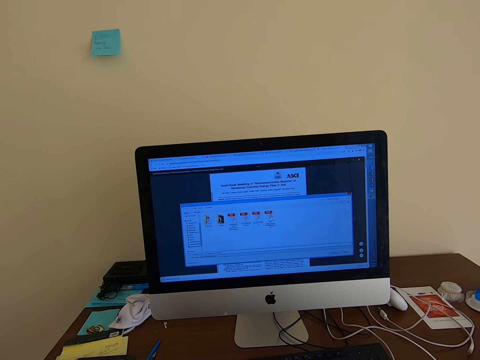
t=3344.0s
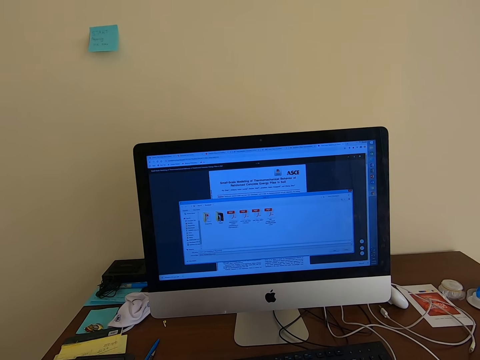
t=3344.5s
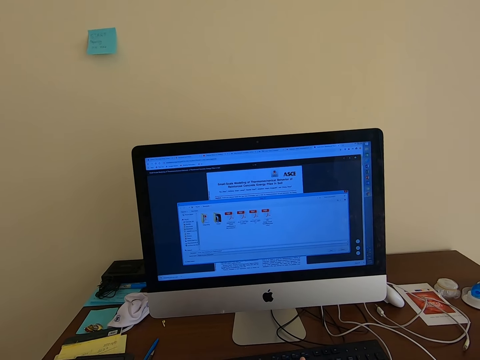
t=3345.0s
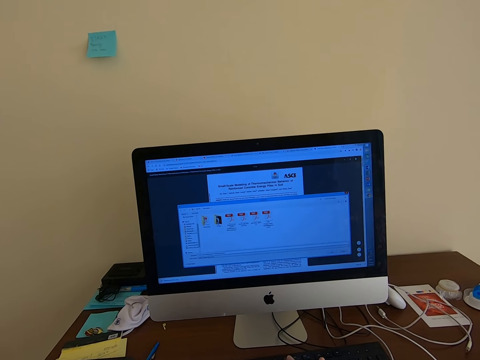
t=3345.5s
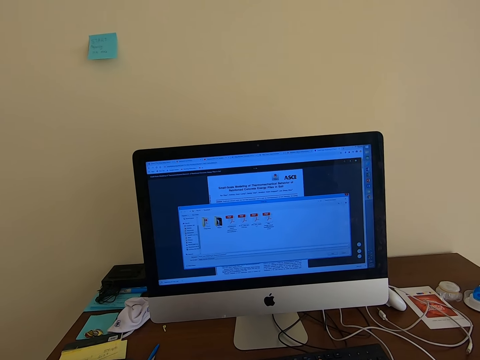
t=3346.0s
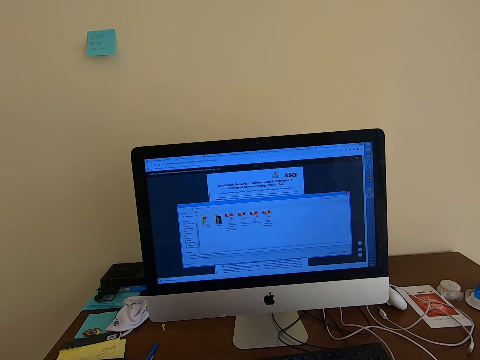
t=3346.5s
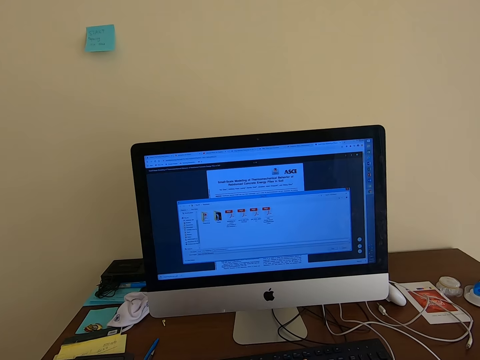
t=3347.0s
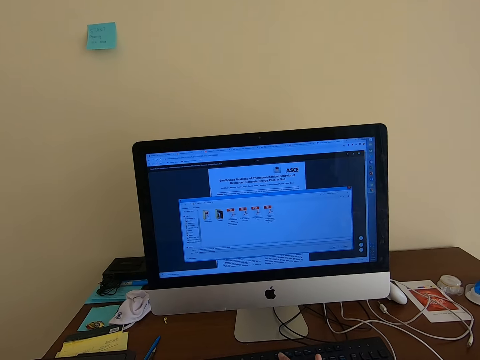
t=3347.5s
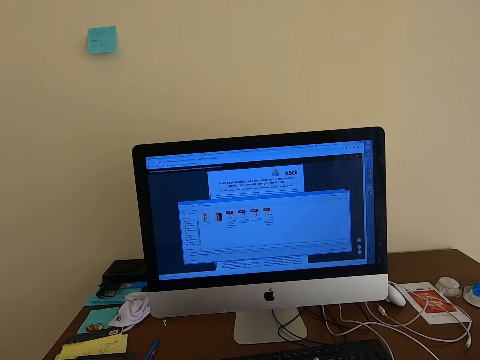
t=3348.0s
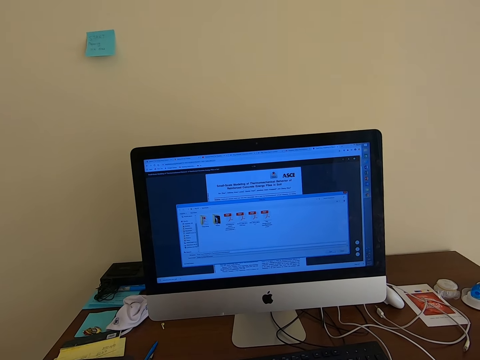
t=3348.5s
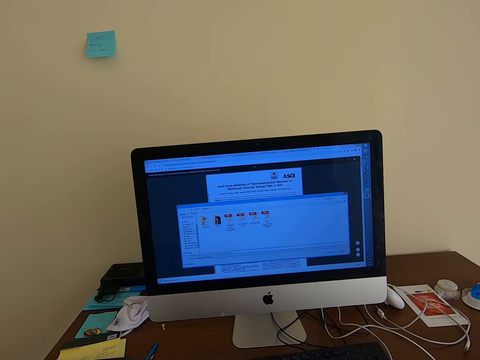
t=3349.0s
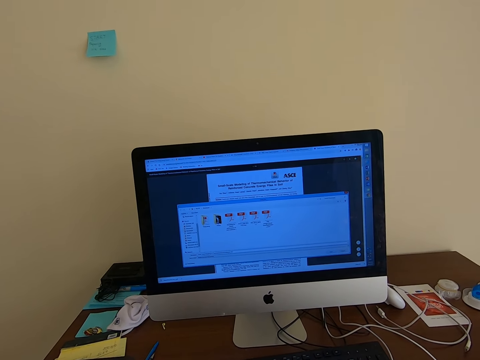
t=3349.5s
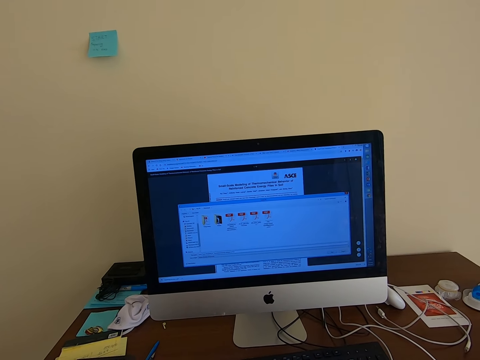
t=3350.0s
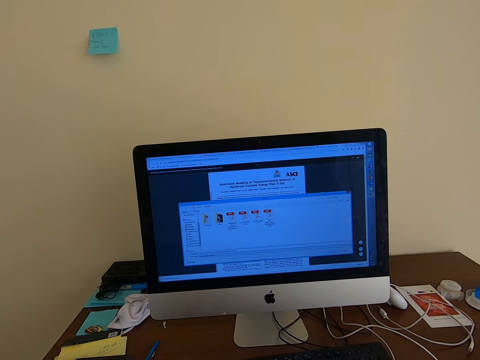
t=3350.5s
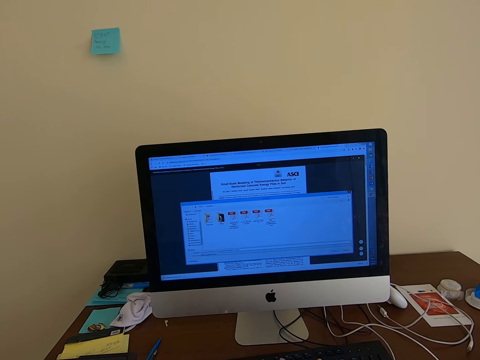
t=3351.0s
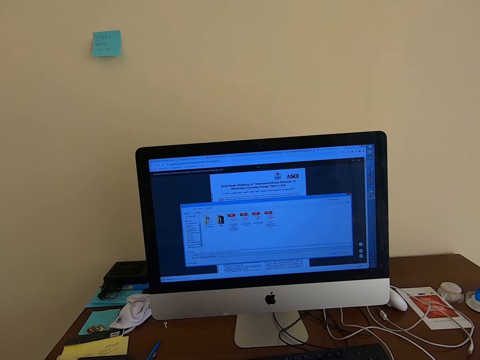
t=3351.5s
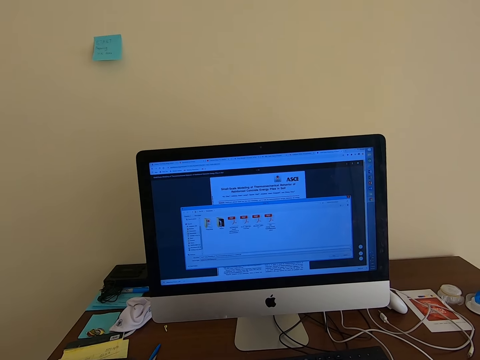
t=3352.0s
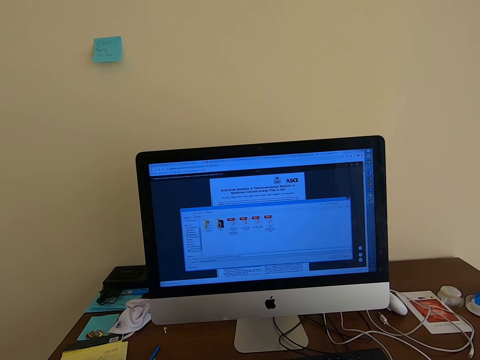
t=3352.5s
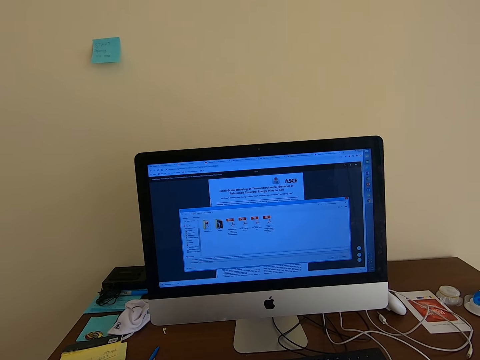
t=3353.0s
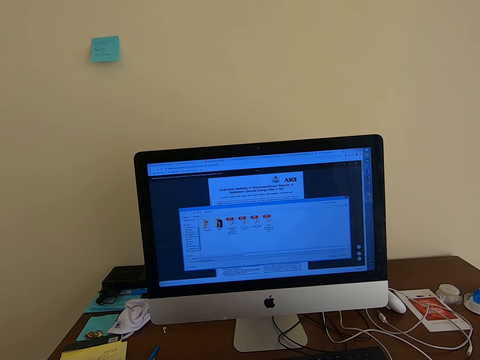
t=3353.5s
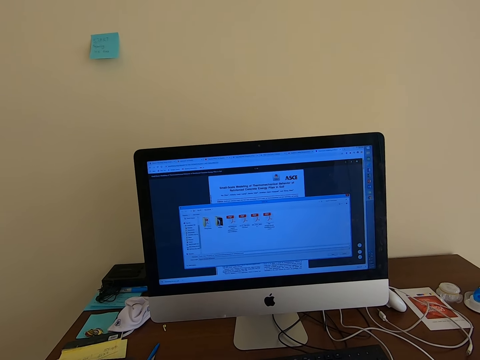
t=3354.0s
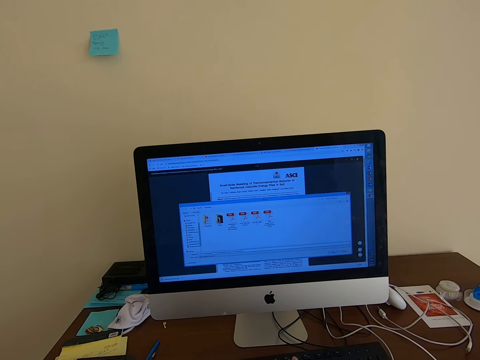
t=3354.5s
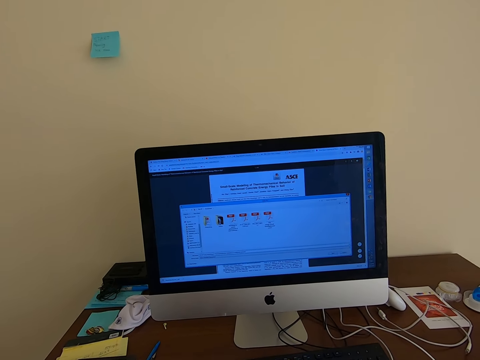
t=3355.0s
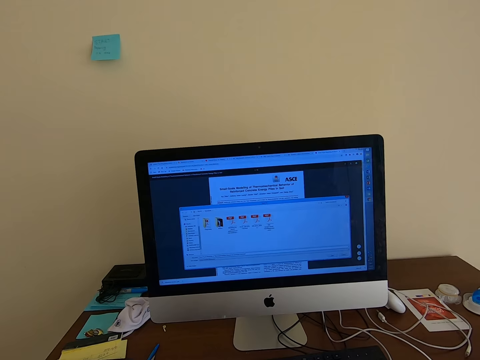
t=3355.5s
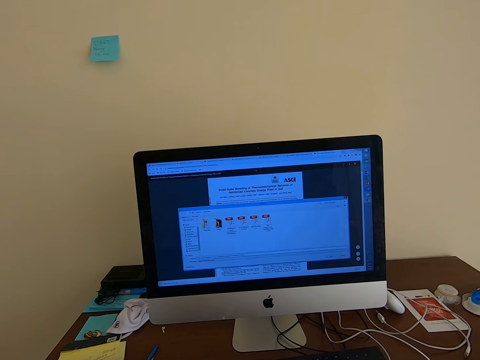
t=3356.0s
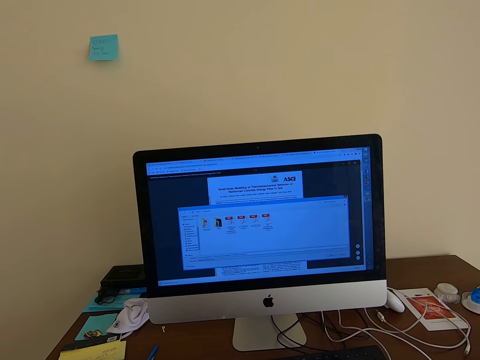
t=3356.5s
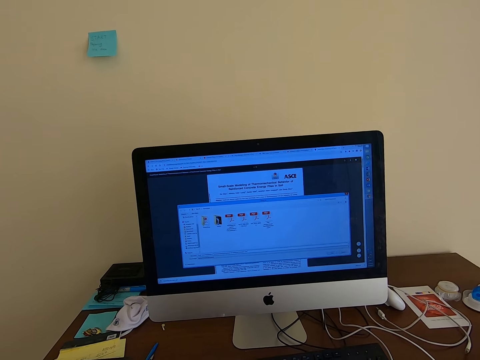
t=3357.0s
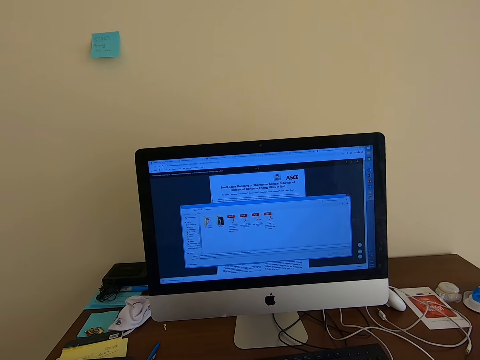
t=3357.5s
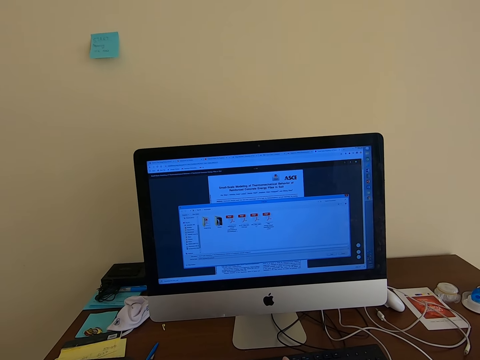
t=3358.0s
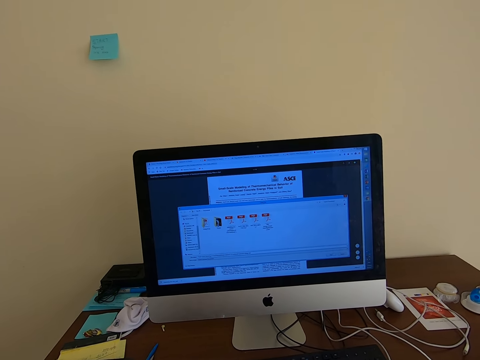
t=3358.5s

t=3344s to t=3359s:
The camera wearer looks at the screen.

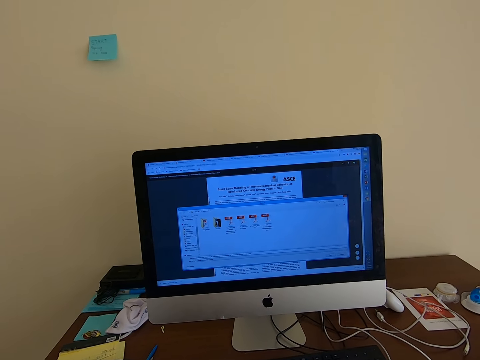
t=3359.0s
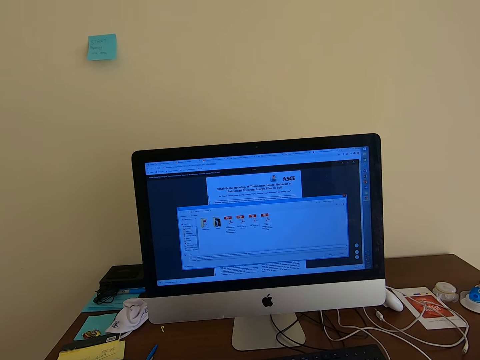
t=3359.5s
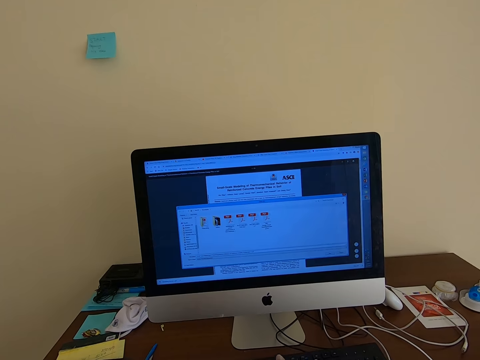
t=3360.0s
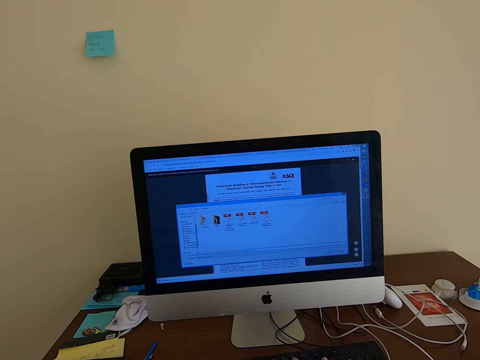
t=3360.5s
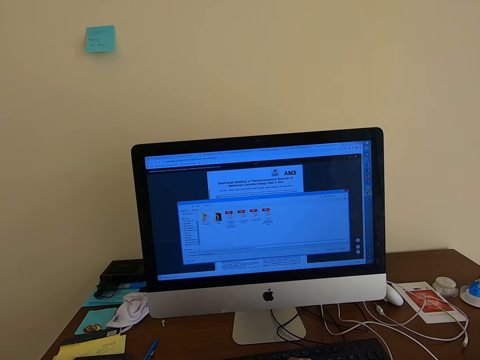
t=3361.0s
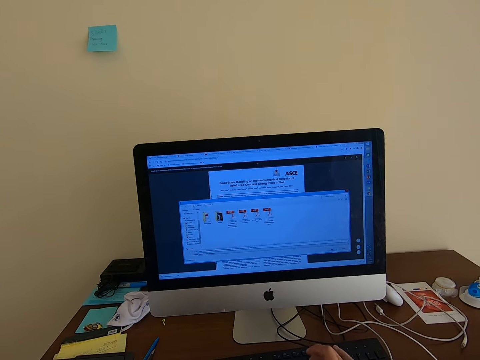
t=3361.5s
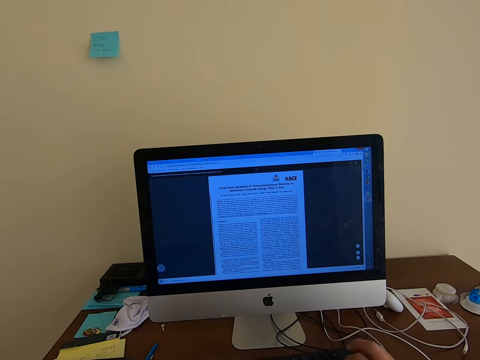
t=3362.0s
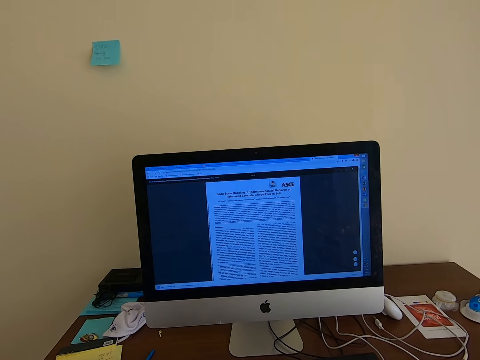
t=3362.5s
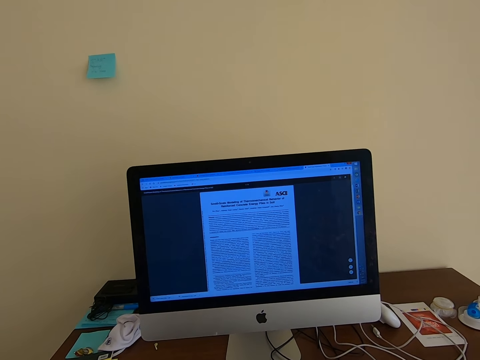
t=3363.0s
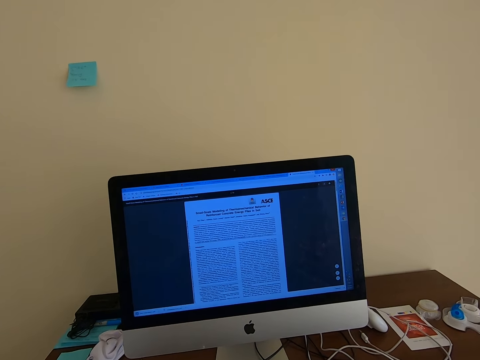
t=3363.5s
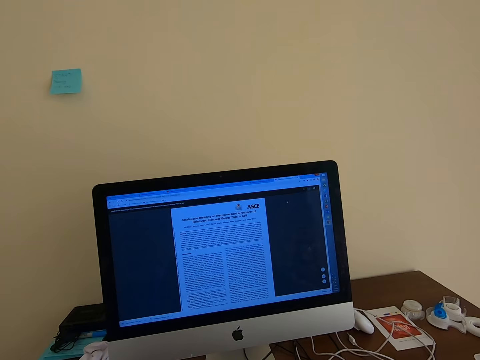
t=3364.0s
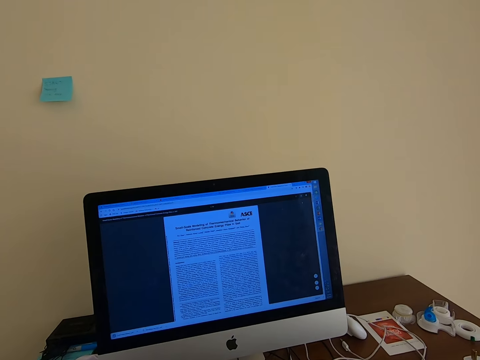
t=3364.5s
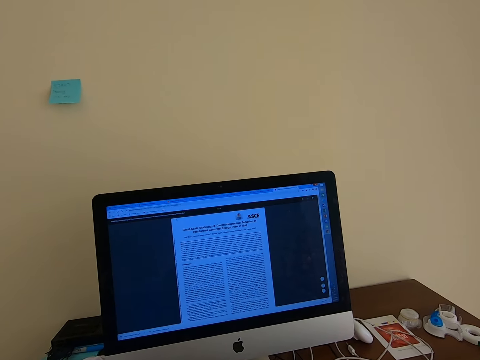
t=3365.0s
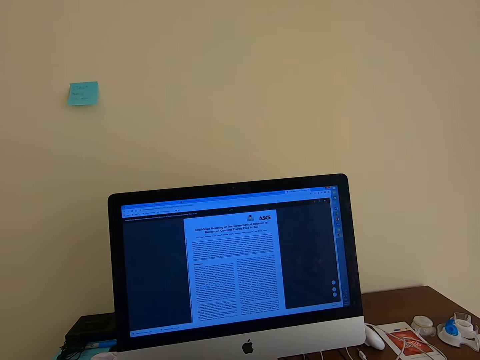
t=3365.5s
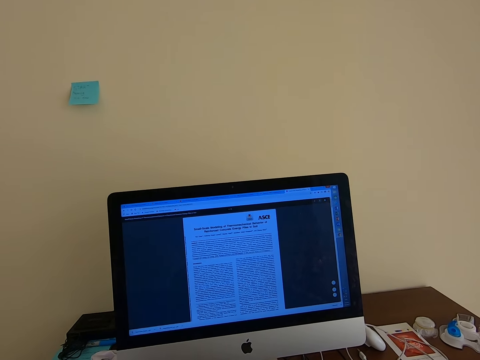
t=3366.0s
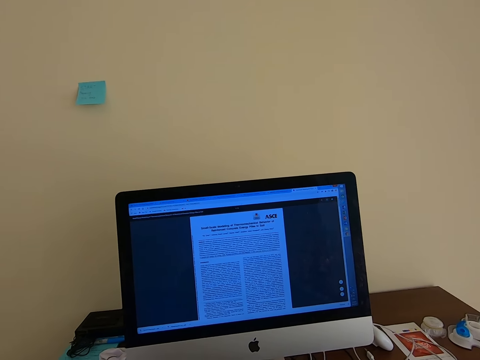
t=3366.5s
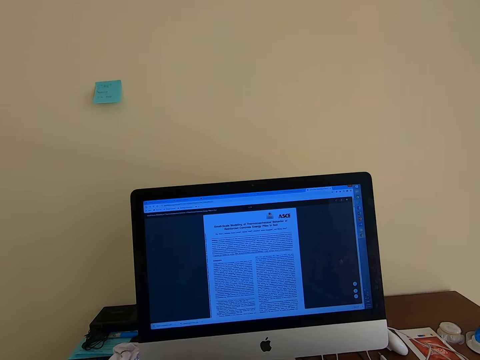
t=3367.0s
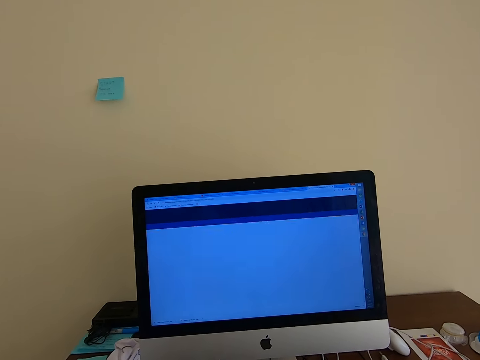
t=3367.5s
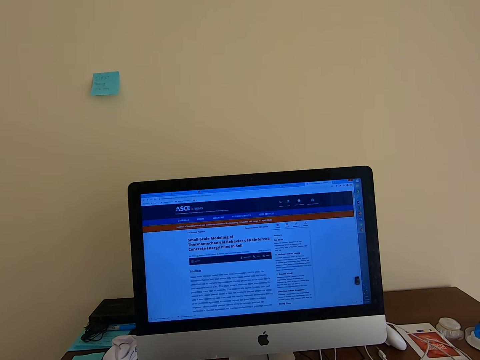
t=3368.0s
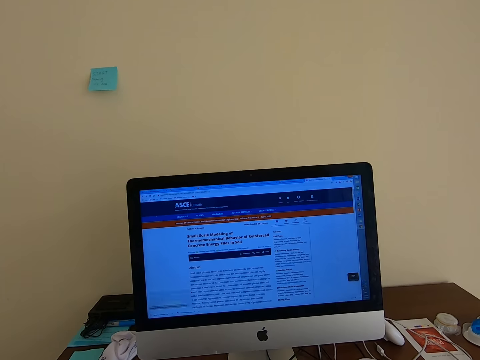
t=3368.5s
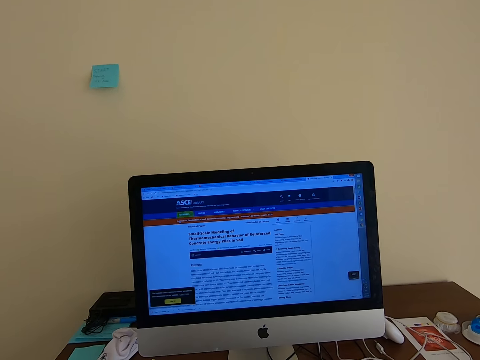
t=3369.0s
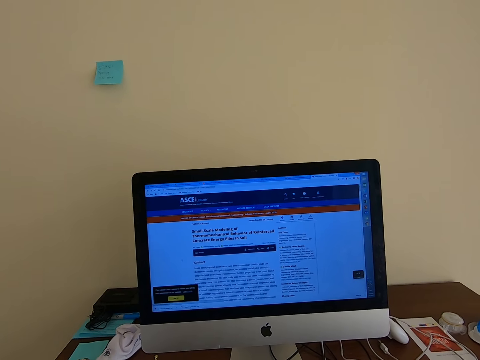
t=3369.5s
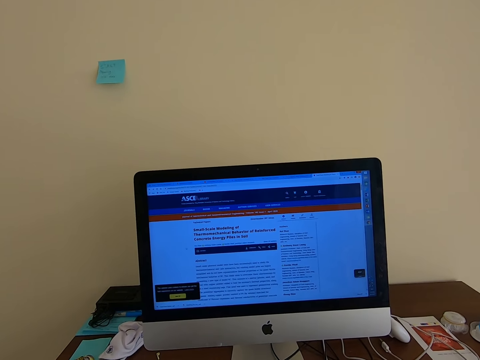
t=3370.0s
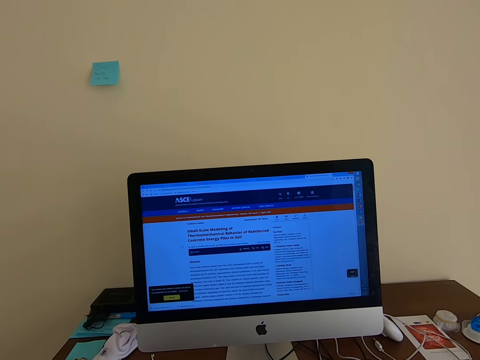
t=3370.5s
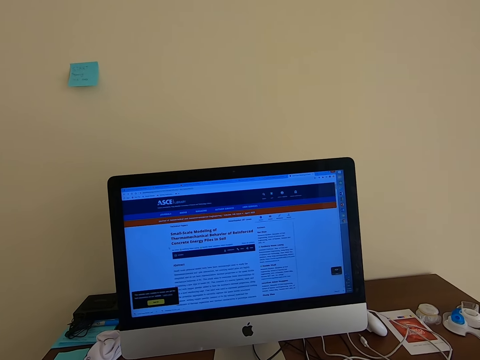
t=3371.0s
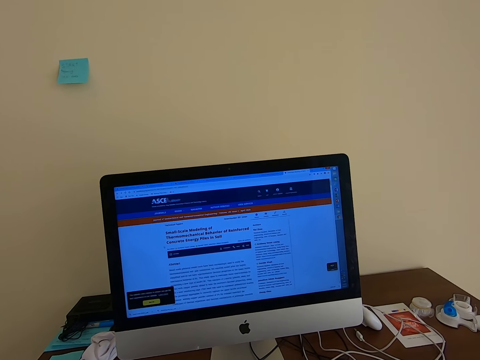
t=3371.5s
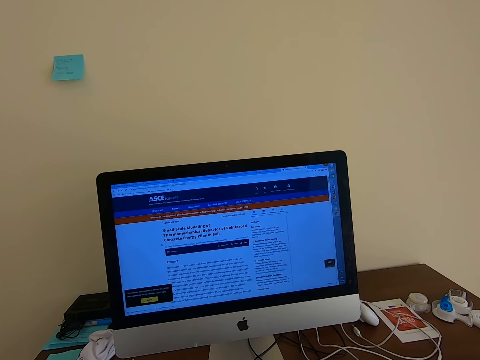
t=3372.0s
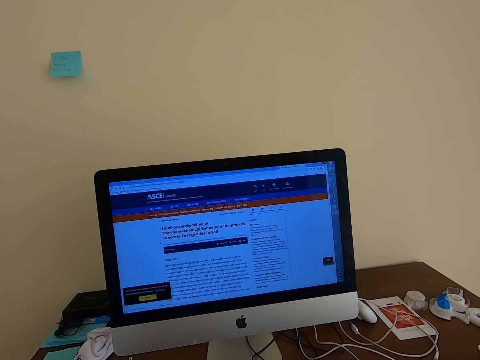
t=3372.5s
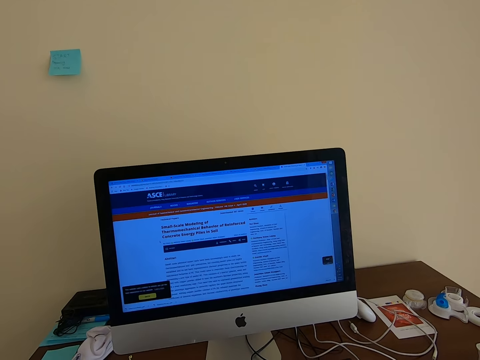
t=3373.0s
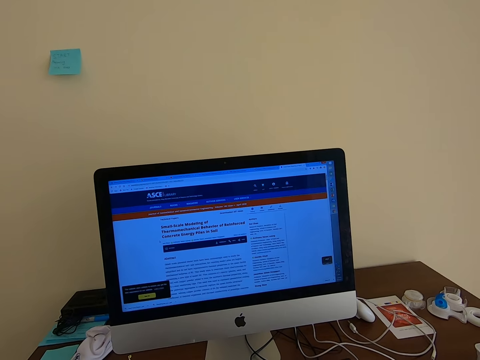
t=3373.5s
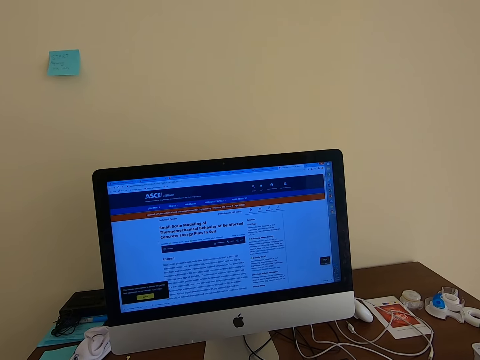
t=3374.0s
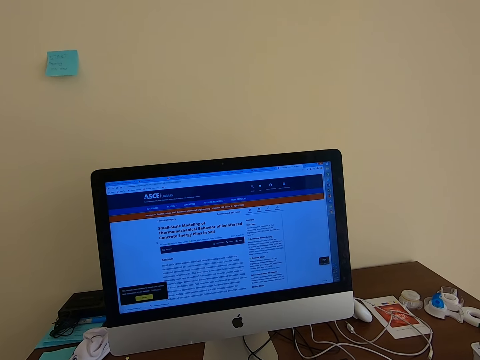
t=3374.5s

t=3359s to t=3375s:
The camera wearer uses the keyboard. They look at the screen. They use the computer. They scroll the computer.
